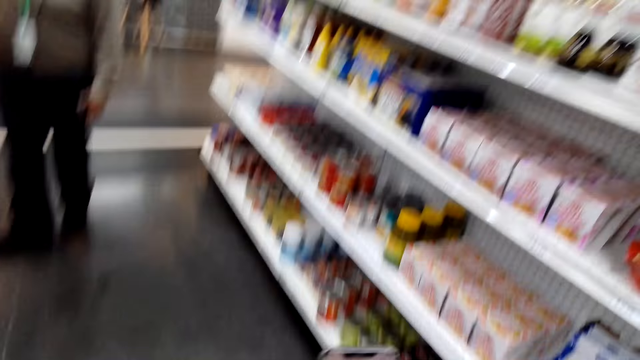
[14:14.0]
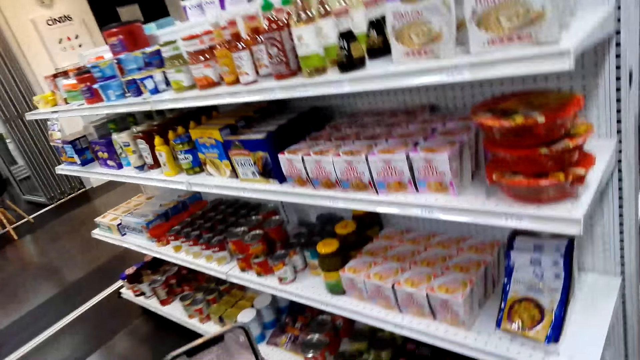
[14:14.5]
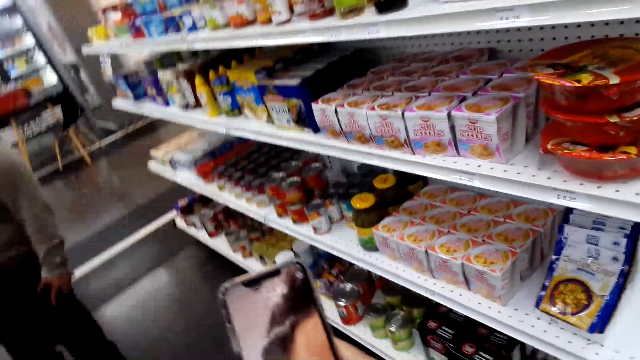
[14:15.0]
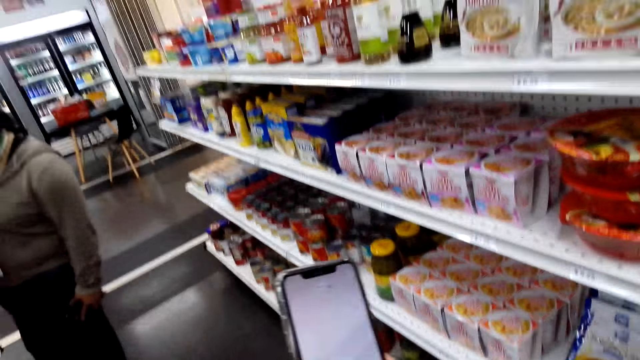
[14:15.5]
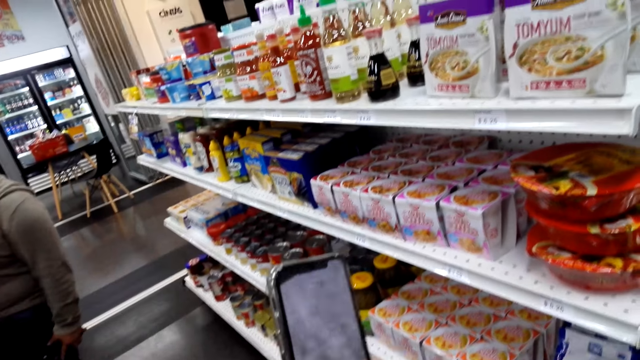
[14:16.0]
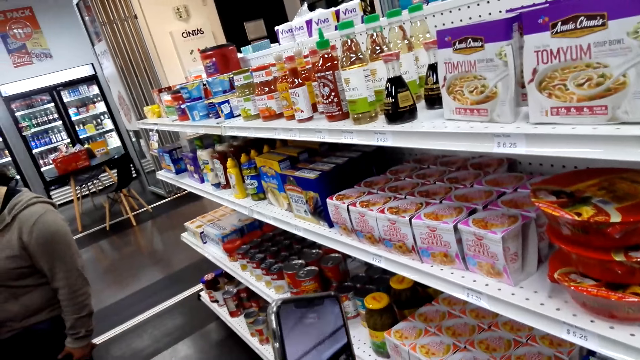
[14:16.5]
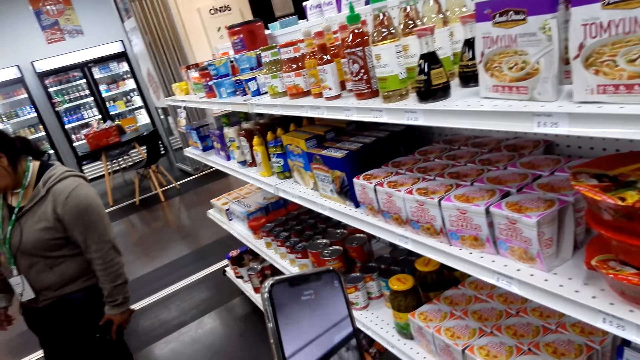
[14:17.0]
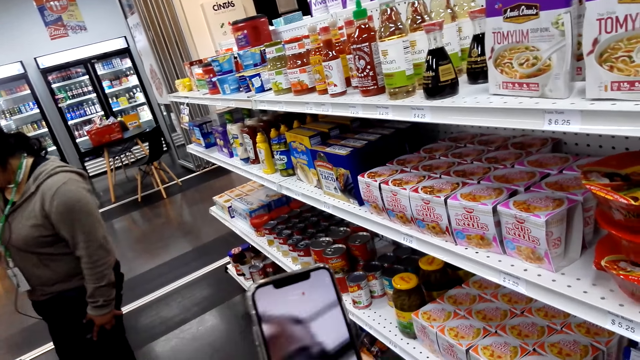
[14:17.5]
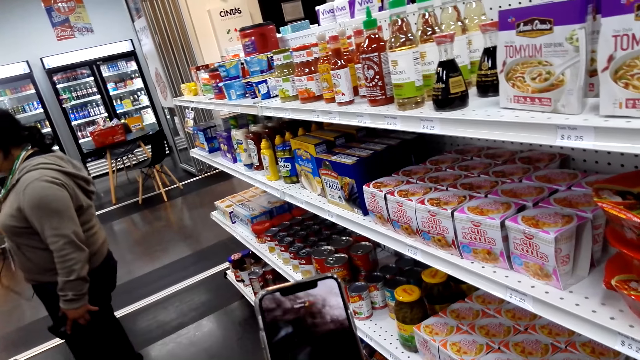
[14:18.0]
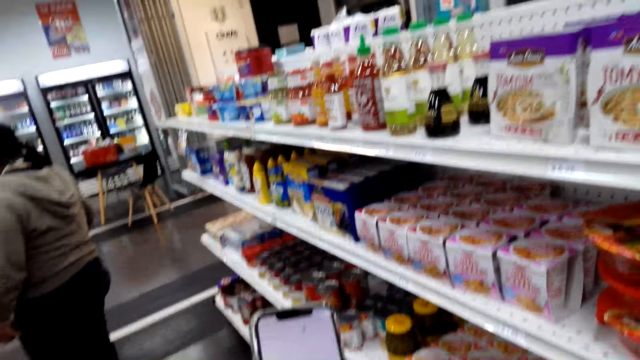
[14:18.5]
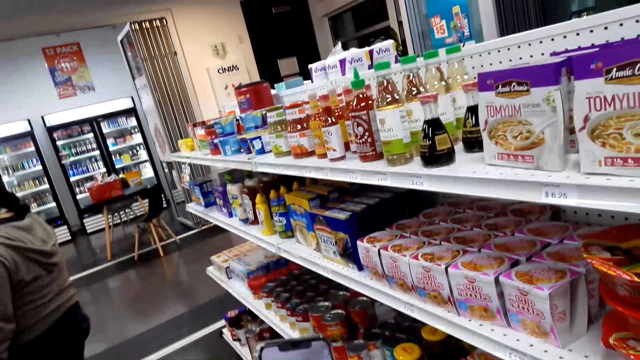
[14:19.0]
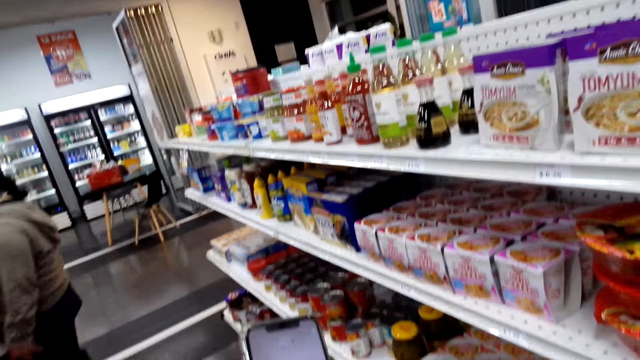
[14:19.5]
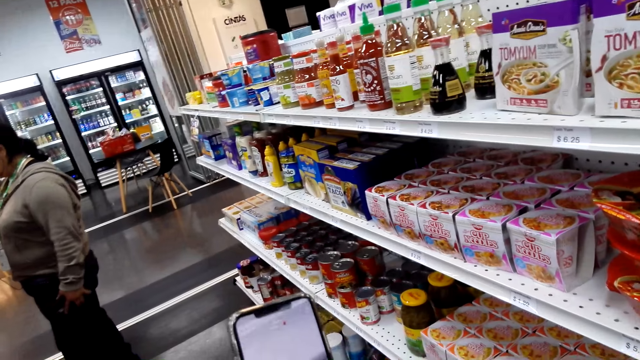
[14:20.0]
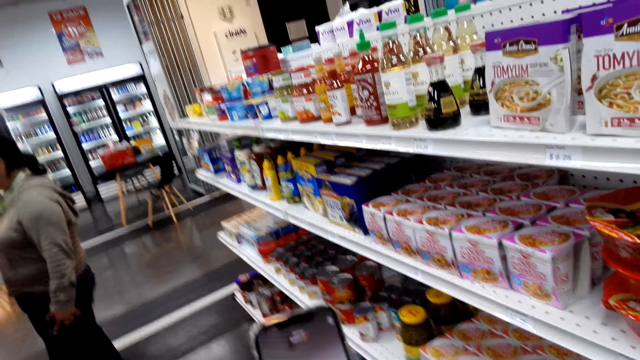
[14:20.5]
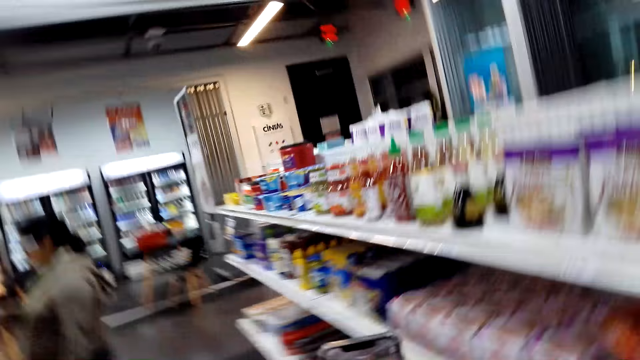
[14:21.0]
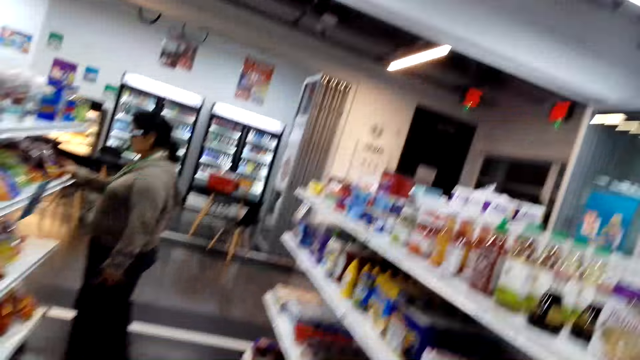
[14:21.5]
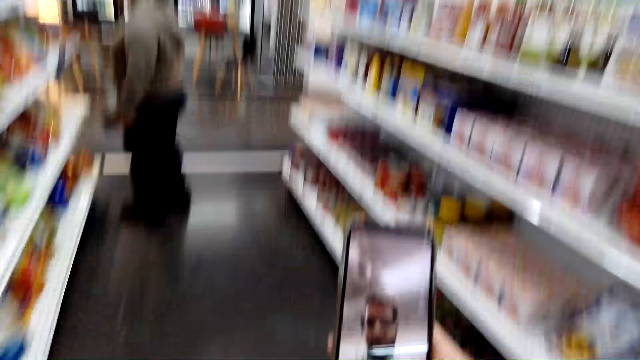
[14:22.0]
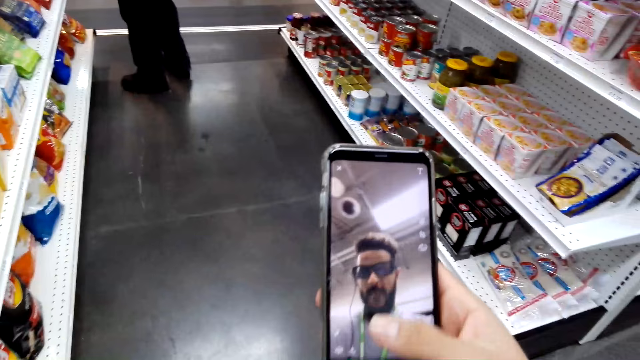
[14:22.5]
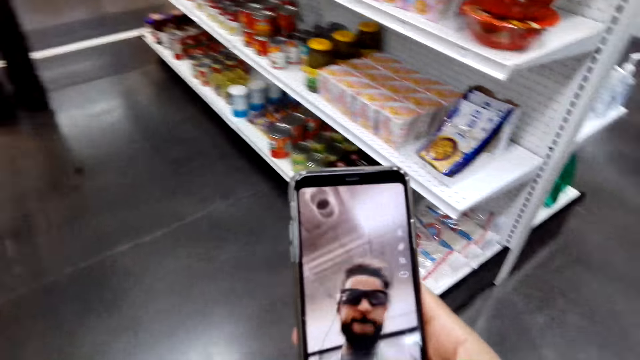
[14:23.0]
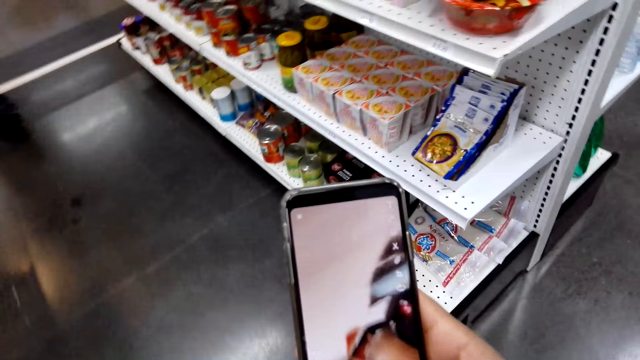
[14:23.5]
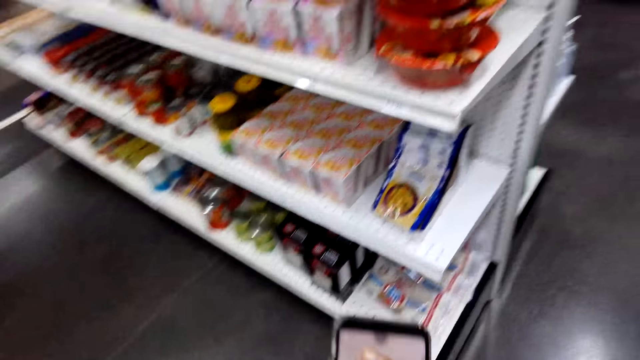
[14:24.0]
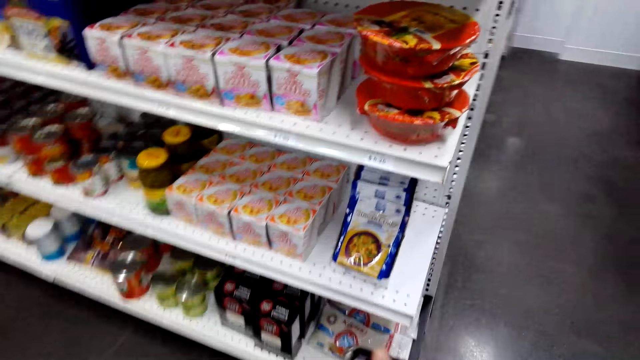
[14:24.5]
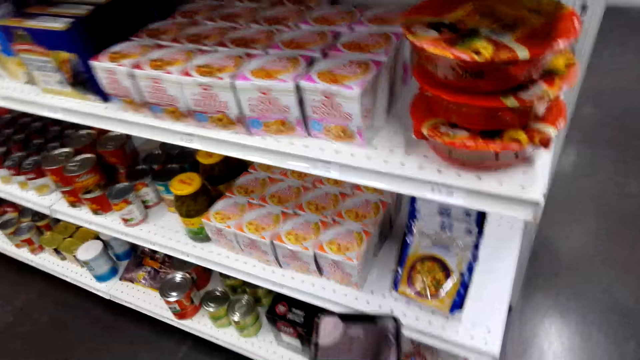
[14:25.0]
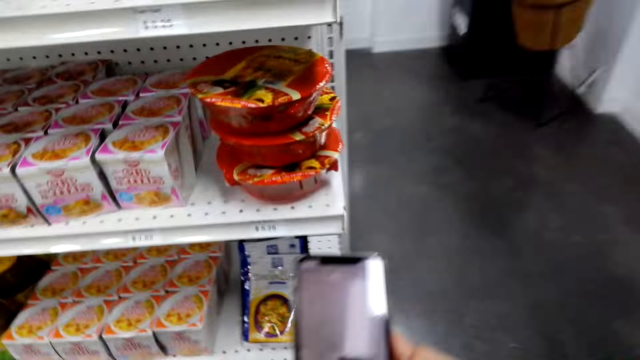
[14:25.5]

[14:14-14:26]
The camera wearer turns to the side.

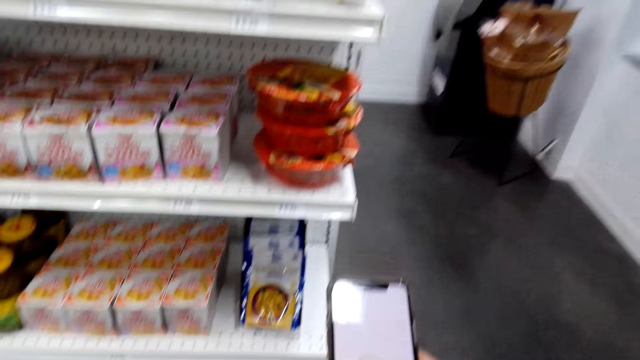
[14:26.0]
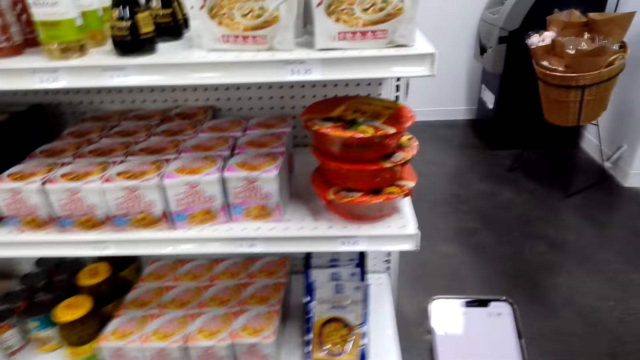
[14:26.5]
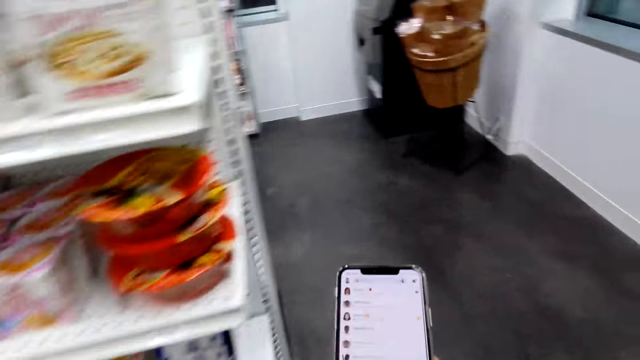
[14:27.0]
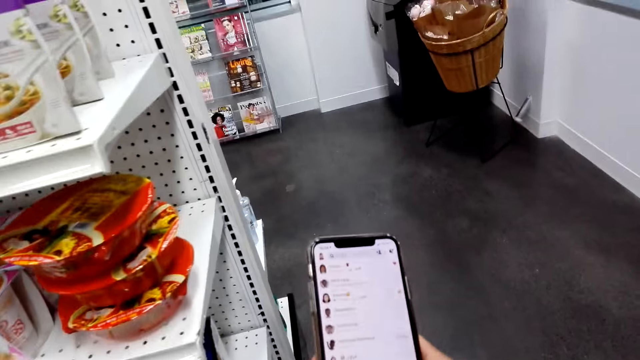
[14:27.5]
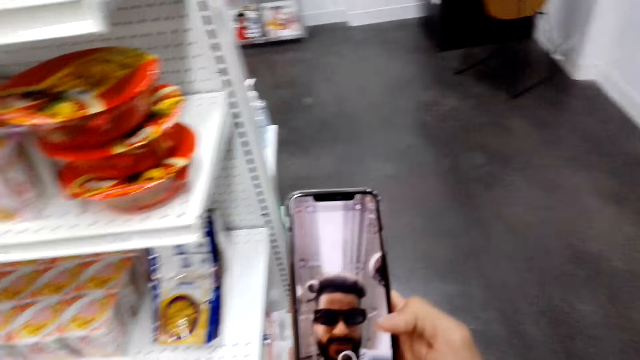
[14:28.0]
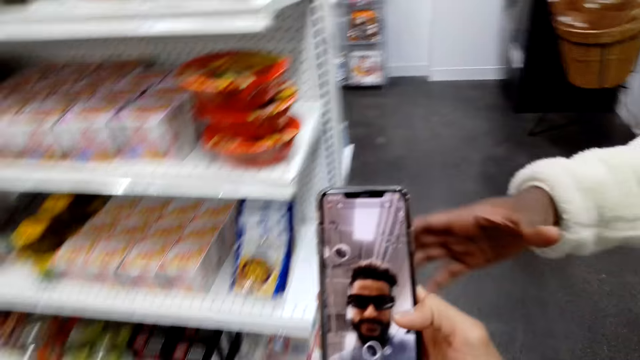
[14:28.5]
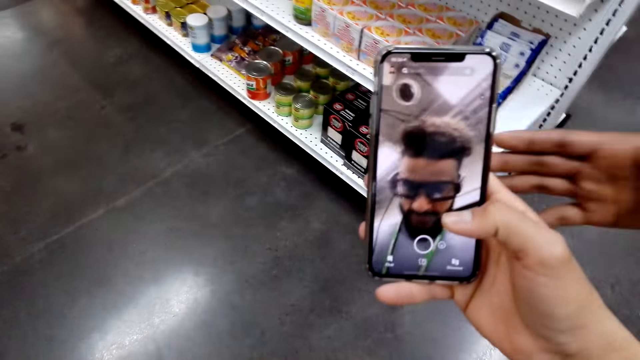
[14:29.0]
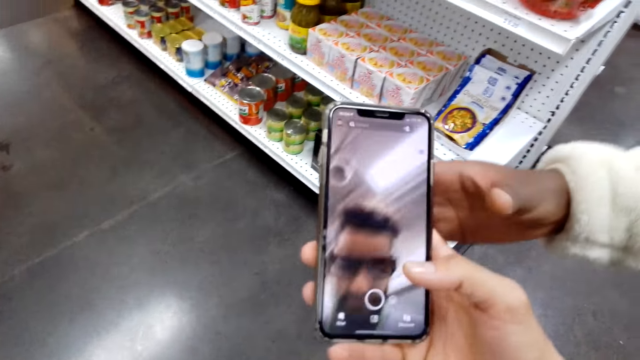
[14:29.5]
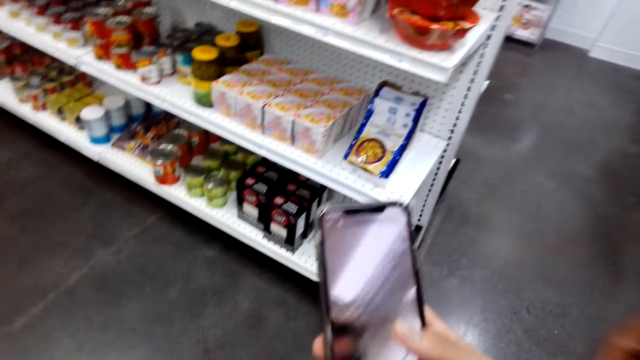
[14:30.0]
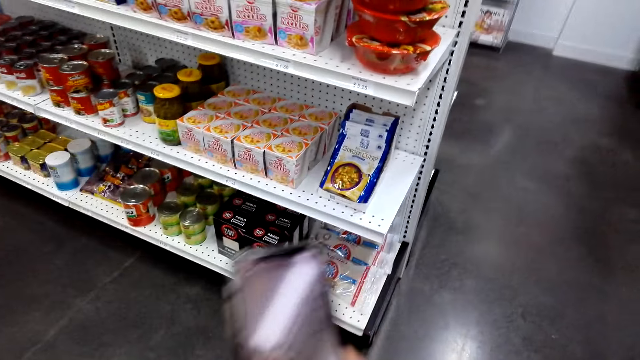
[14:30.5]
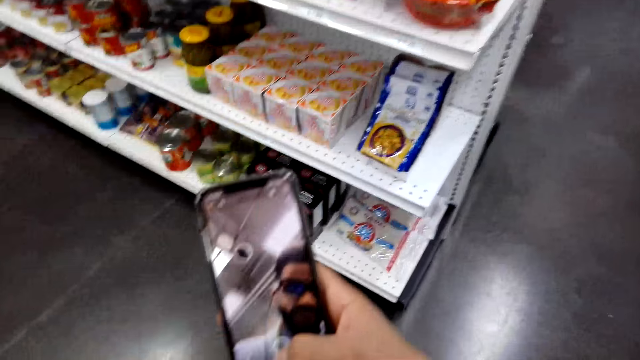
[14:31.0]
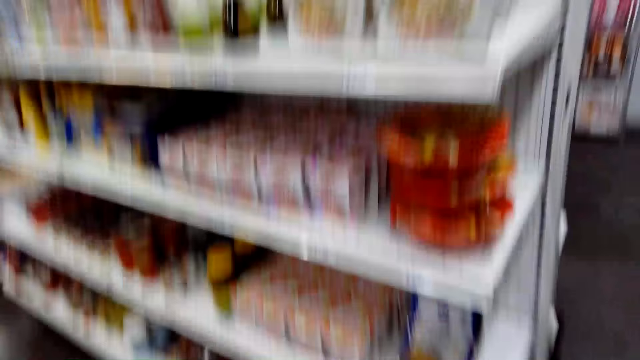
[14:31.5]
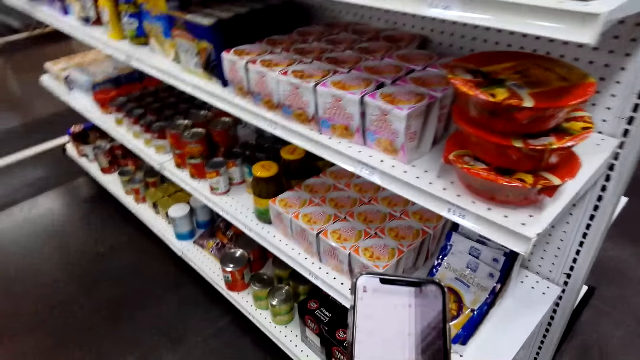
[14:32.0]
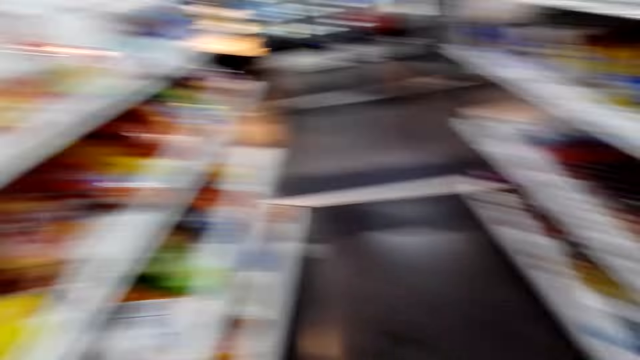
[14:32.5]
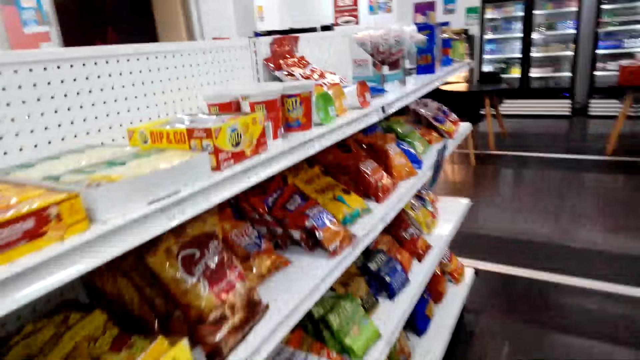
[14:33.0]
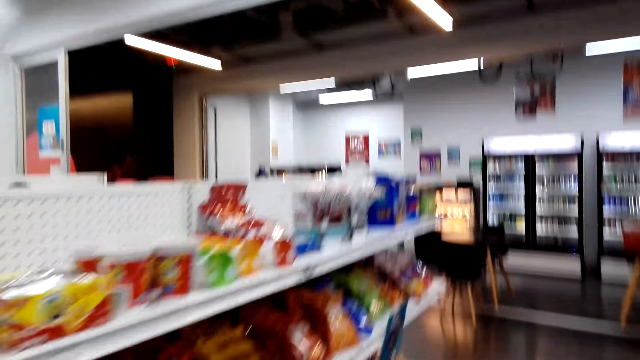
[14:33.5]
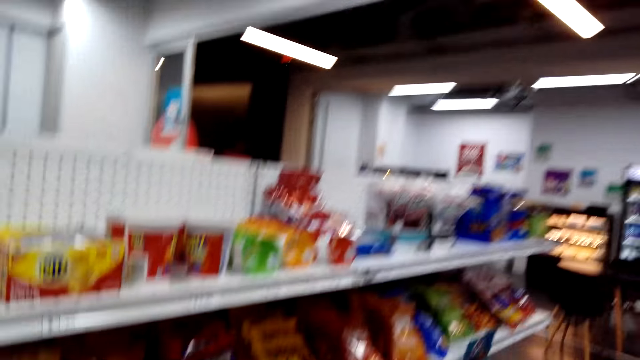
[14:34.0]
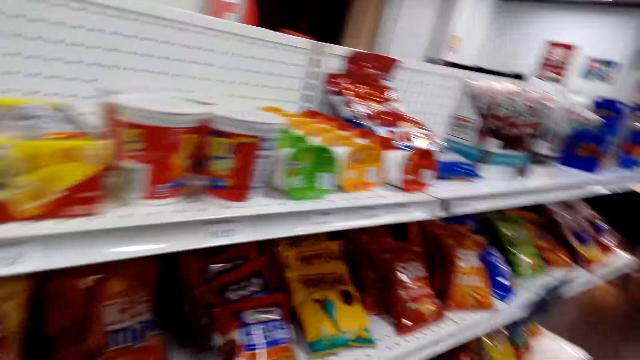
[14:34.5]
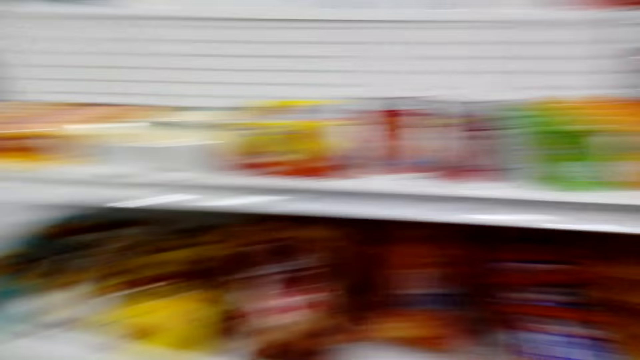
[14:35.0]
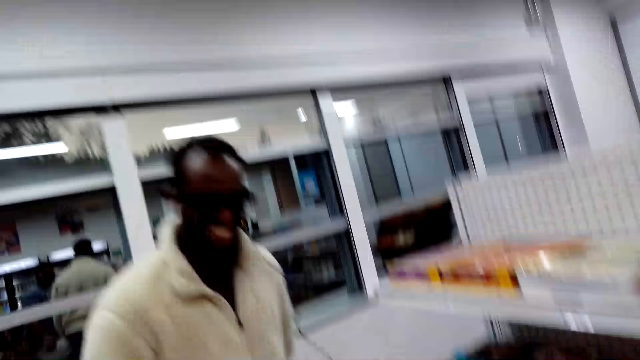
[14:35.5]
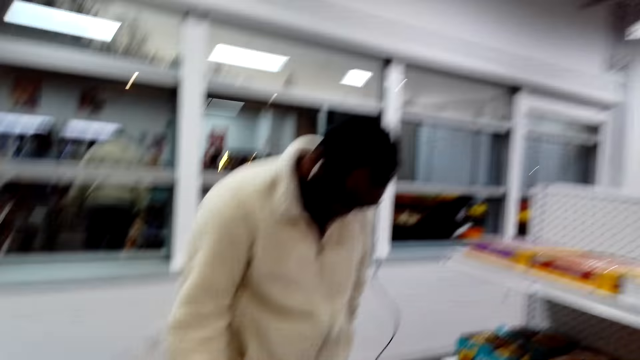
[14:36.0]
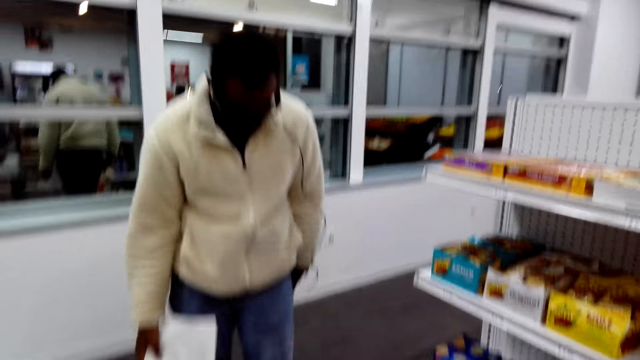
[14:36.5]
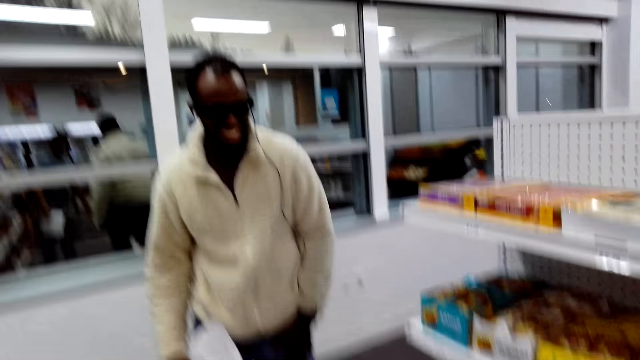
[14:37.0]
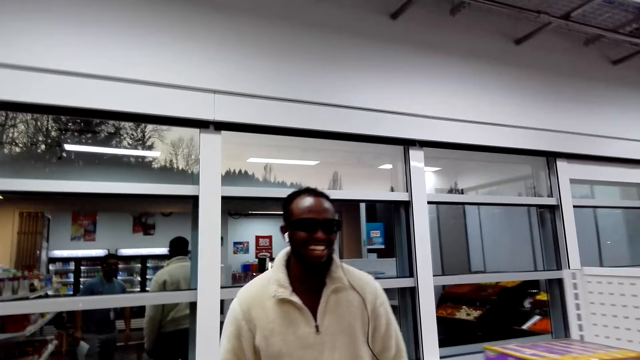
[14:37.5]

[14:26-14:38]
A man reaches for the camera wearer's phone. The camera wearer looks around the shop. They walk around the shop. They look around the shop. They turn around.
